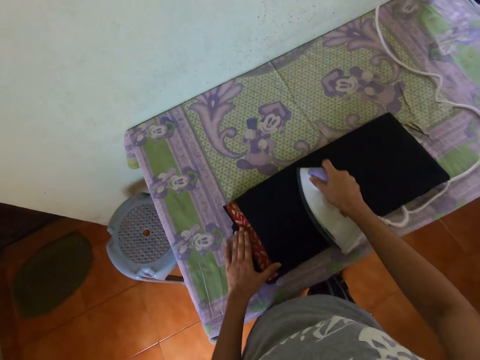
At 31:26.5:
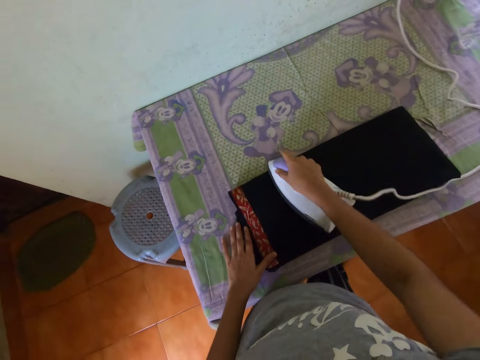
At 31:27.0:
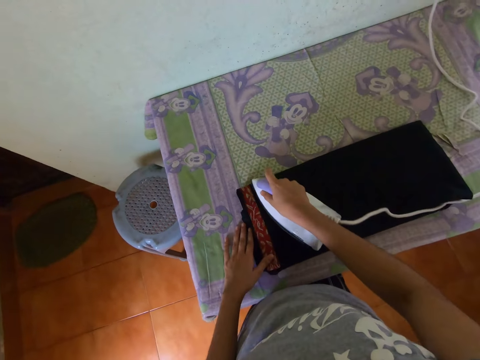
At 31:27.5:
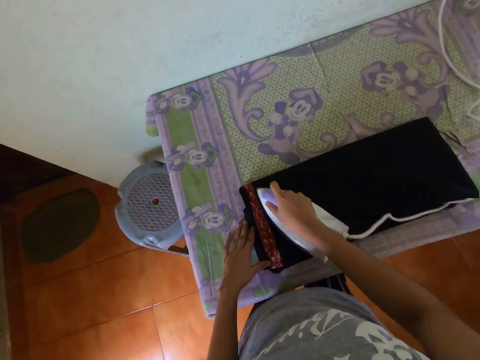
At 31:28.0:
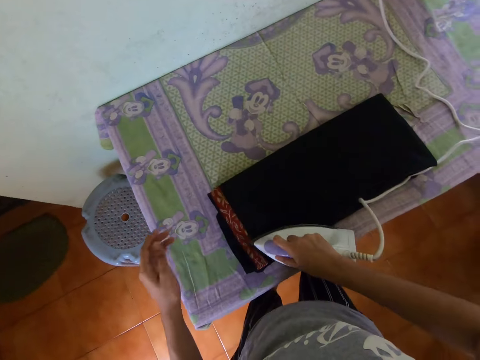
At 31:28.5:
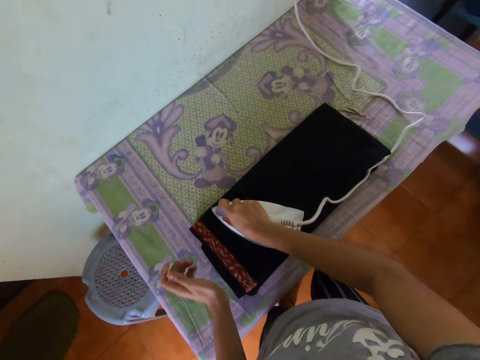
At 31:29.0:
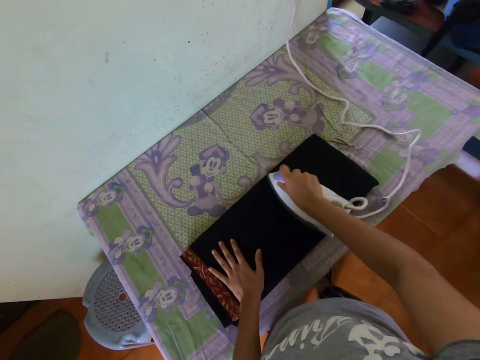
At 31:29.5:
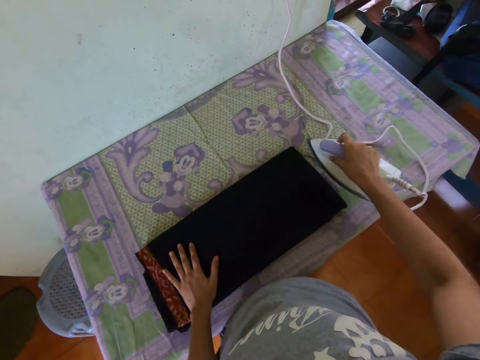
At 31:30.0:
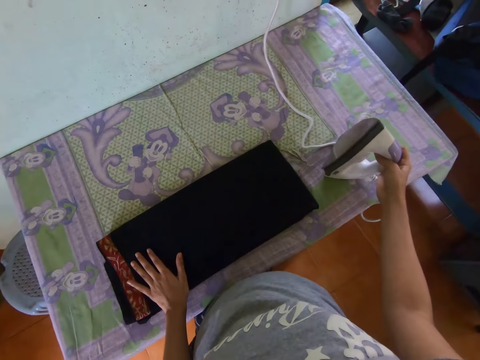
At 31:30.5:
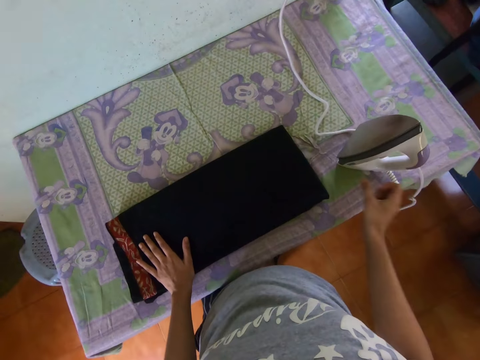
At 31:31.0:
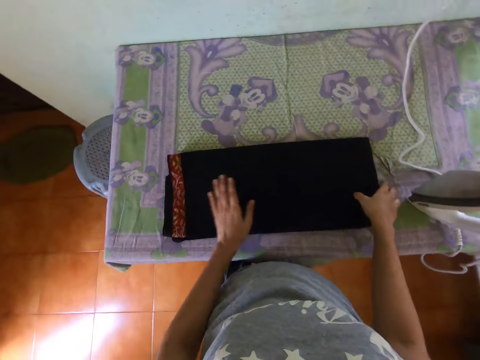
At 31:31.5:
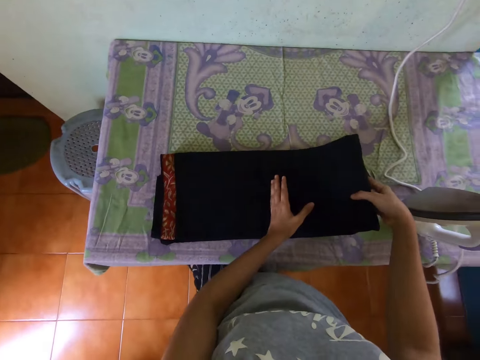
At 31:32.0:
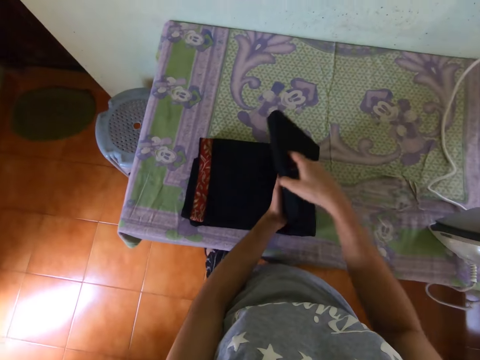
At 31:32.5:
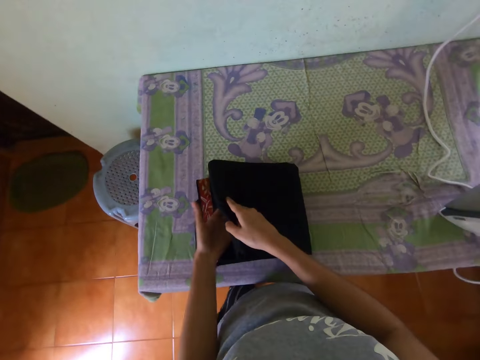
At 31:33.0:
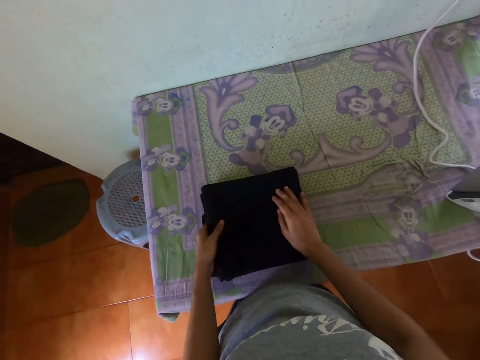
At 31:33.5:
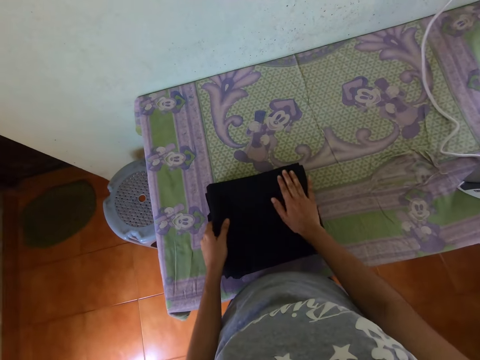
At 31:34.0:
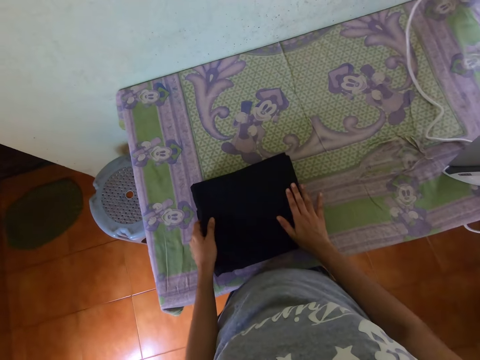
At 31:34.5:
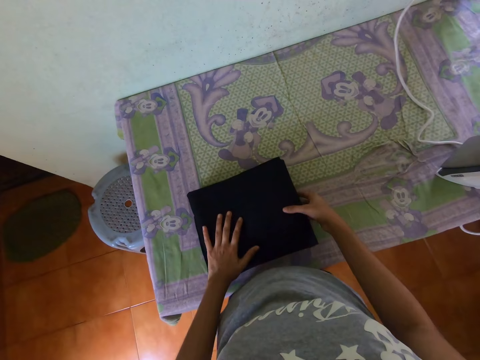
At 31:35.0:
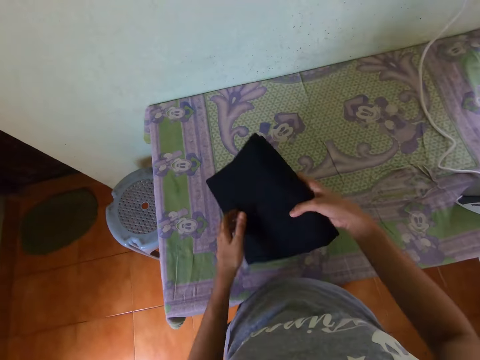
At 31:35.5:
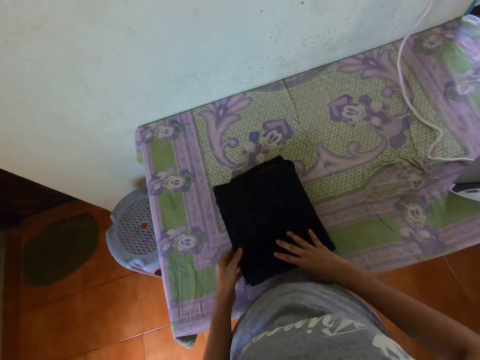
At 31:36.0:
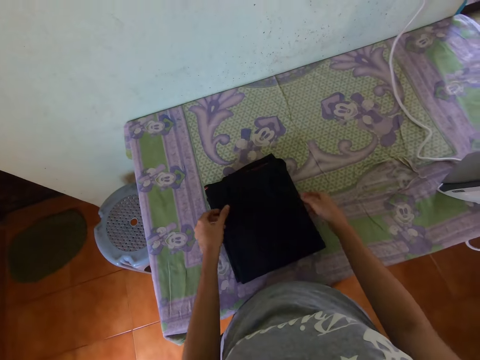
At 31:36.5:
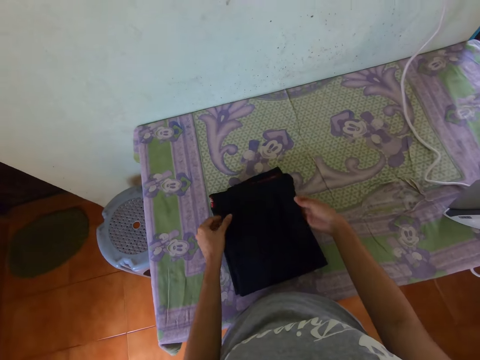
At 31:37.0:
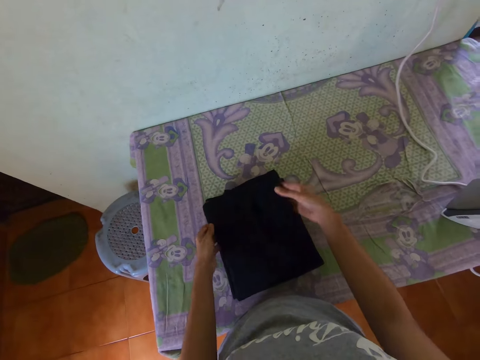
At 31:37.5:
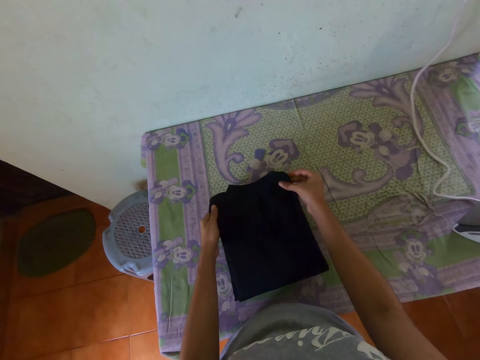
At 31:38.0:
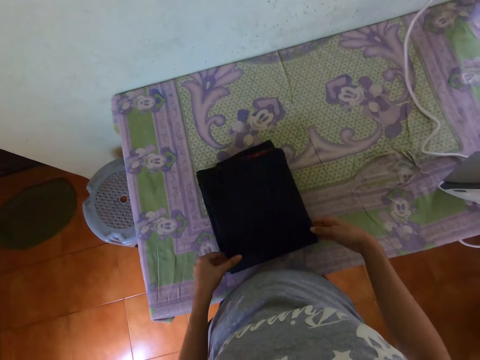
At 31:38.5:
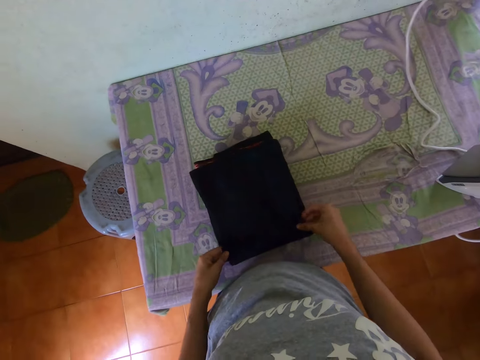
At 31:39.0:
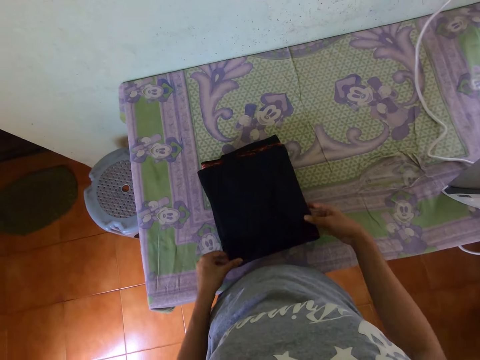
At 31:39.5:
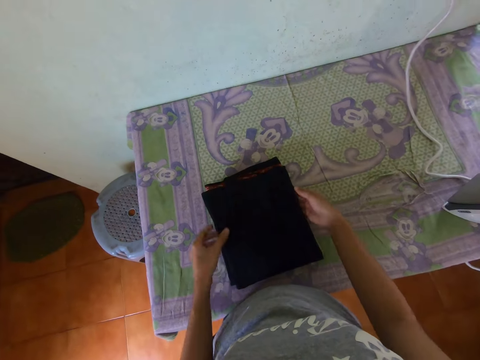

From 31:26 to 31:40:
The camera wearer places his left hand onto the dress on the ironing board. He places the pressing iron onto the ironing board with his right hand. He folds the dress on the ironing board with both hands. He turns over the dress on the ironing board with his right hand. He adjusts the dress on the ironing board with both hands.

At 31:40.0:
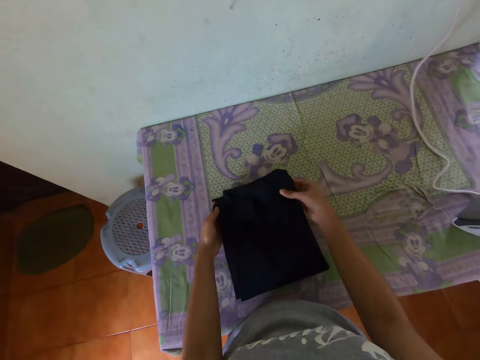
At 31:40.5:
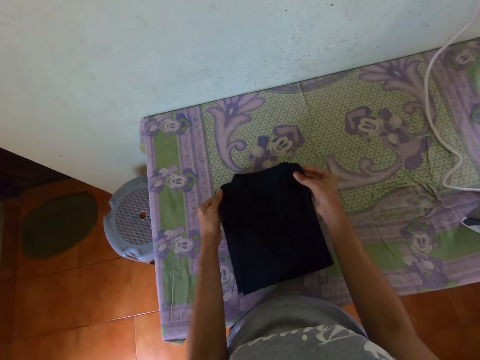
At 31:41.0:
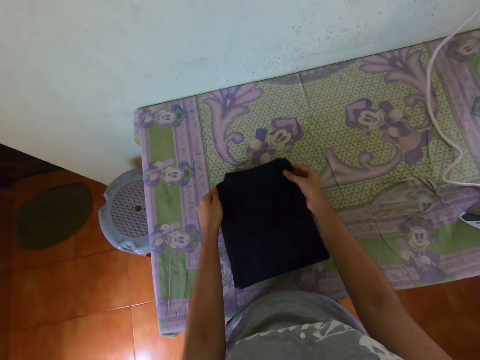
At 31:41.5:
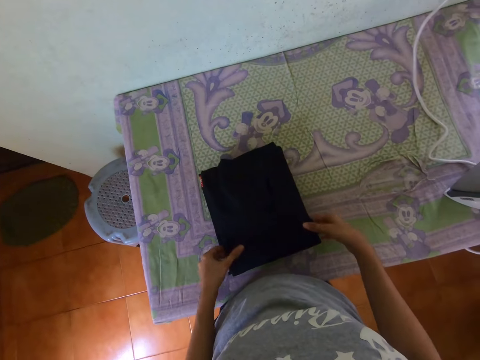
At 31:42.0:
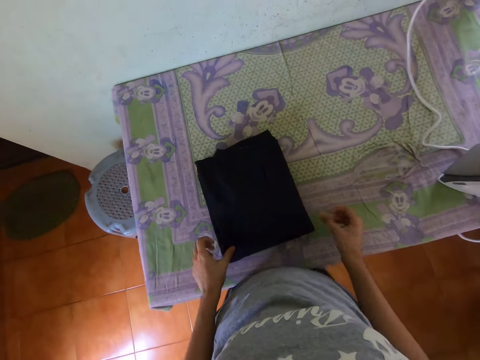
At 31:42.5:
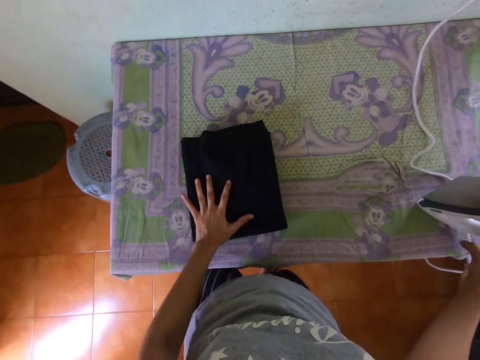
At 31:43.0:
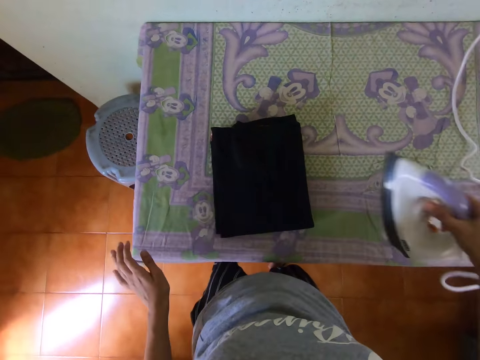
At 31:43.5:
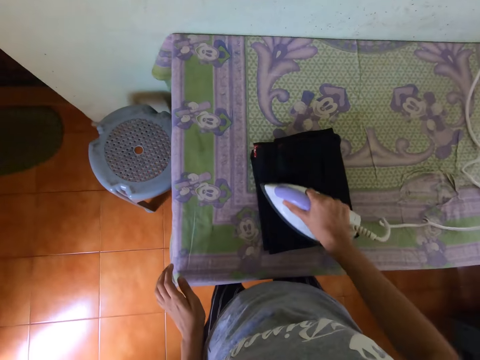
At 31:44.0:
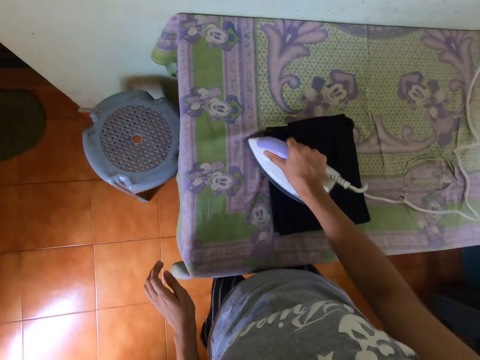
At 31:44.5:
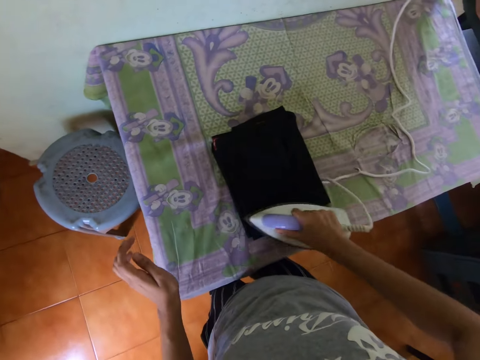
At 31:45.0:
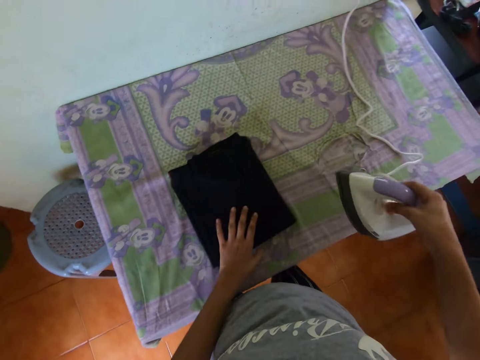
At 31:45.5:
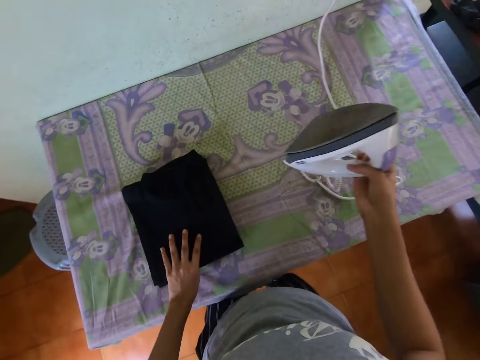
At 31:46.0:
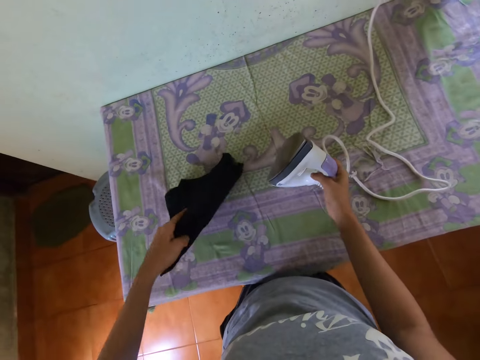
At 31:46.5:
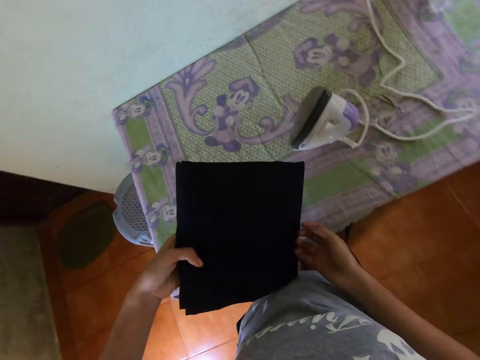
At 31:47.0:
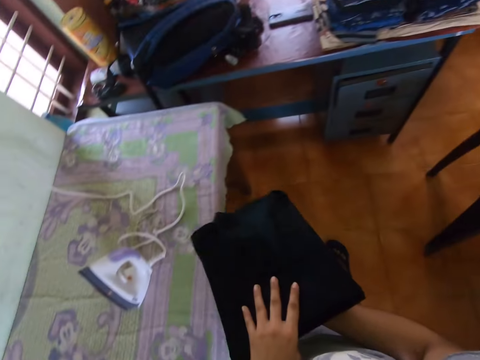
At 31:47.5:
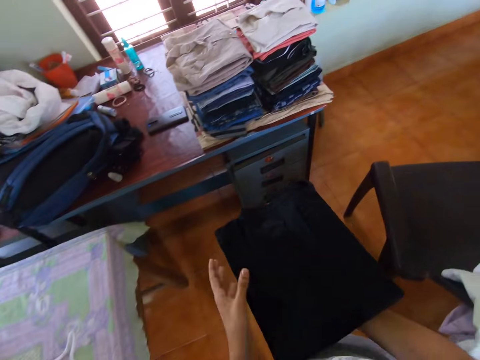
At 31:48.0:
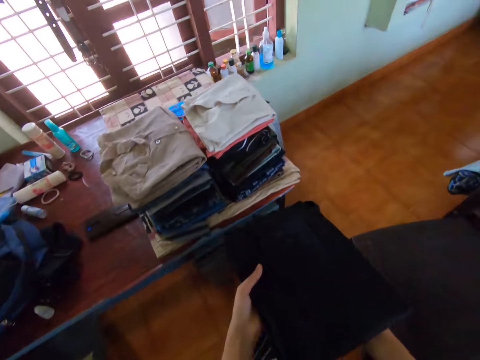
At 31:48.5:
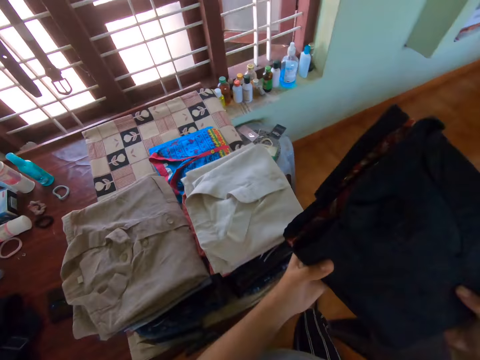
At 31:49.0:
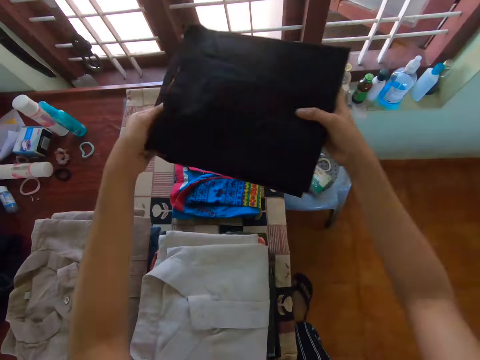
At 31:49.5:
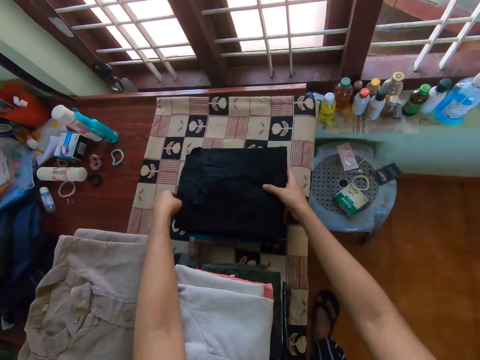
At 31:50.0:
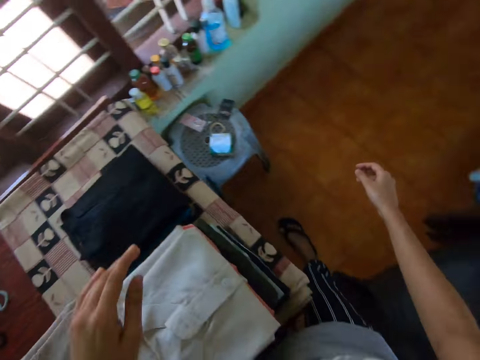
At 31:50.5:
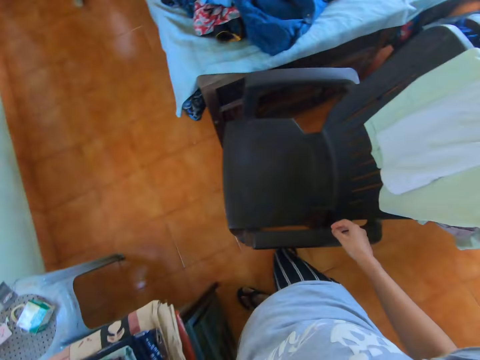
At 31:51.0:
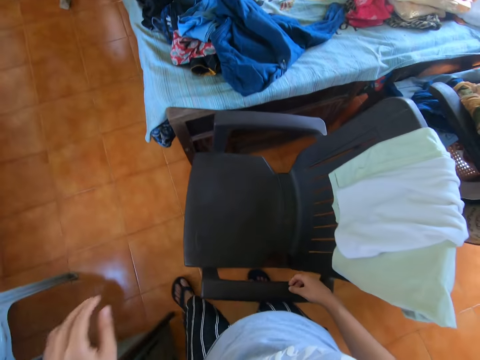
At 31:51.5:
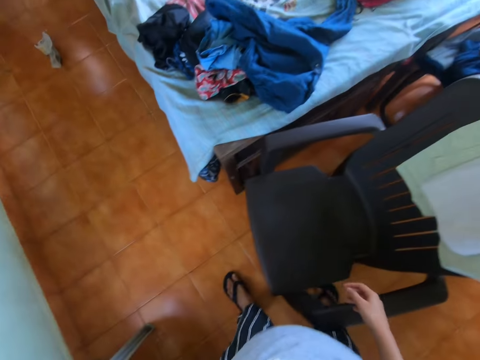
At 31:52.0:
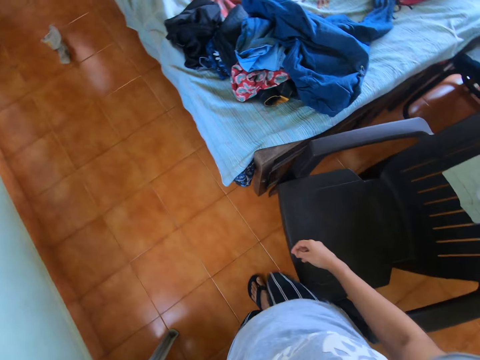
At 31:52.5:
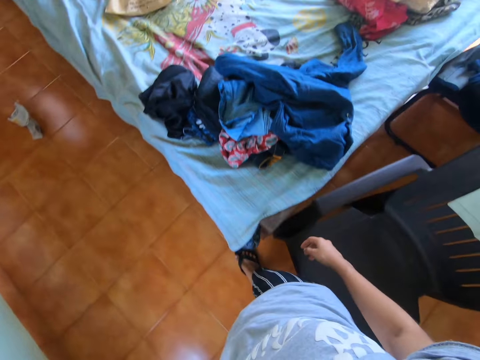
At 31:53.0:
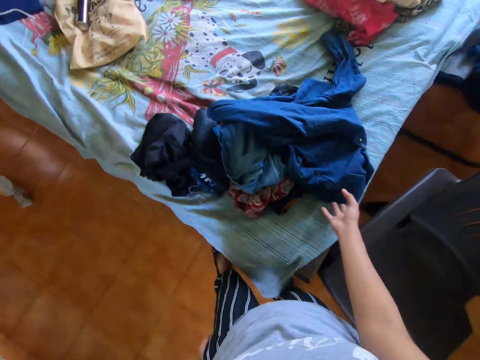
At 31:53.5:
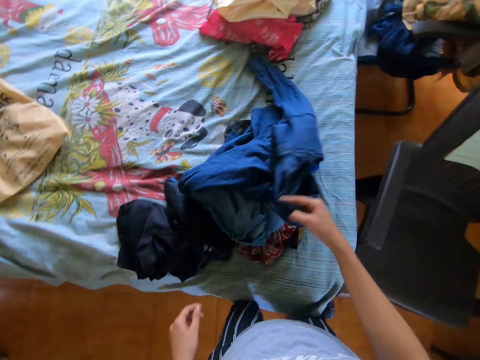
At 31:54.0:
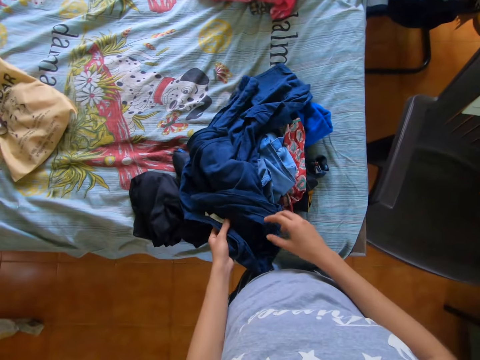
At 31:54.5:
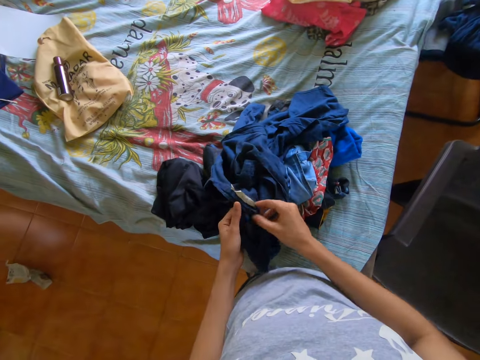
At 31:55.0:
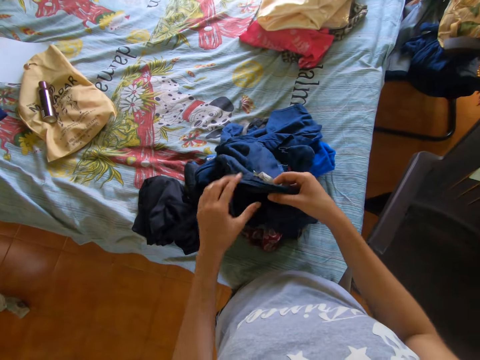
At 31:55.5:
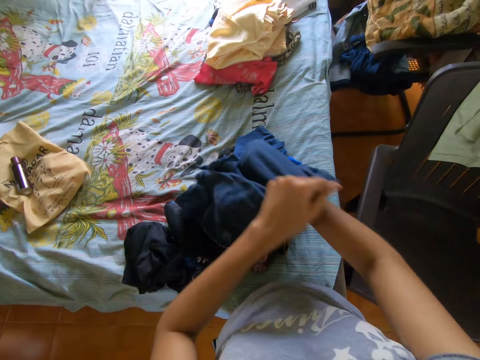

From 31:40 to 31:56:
The camera wearer places his left hand onto the dress on the ironing board. They pick the pressing iron from the ironing board with his right hand. They iron the dress on the ironing board with the pressing iron in his right hand. They place her left hand on the shirt on the table, pick the dress from the ironing board with his left hand, and pick the shirt from the table with her left hand. They place the iron in her right hand on the table. They hold the shirt with both hands. They walk in the room. They place the shirt in her hands on some shirts on the table. They walk in the room. They pick a shirt from the table with her right hand. They pass the shirt in her right hand to her left hand. They turn the shirt inside out with both hands.
